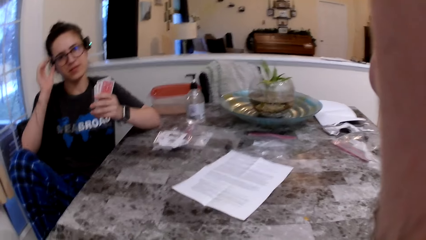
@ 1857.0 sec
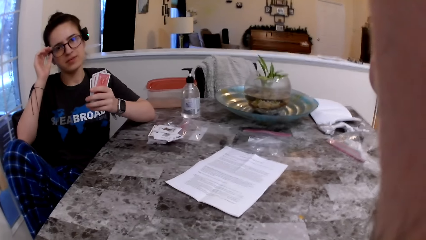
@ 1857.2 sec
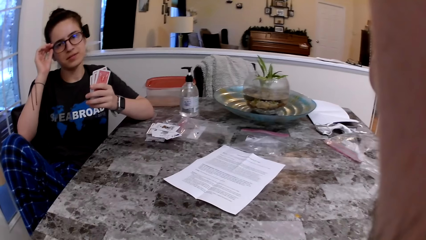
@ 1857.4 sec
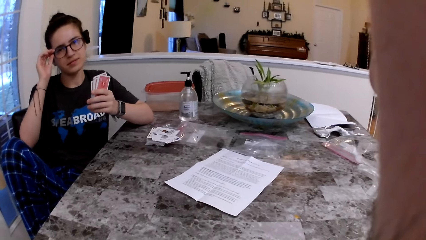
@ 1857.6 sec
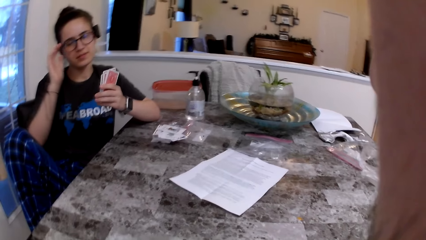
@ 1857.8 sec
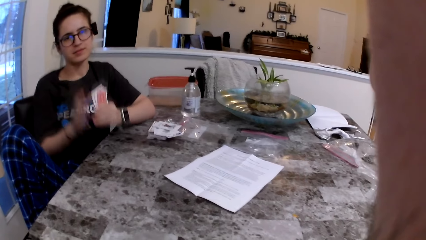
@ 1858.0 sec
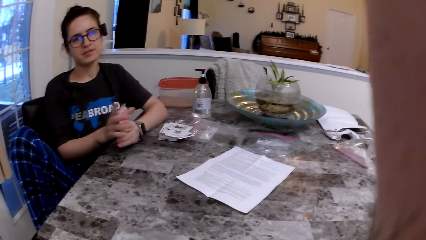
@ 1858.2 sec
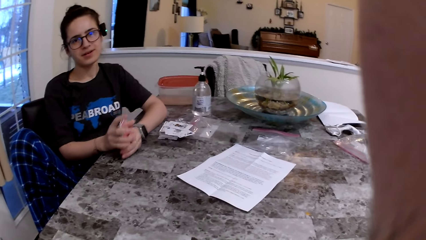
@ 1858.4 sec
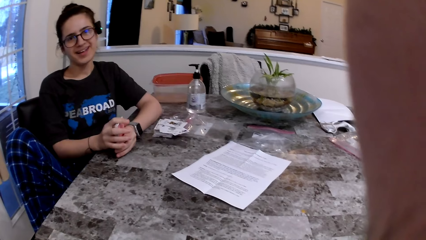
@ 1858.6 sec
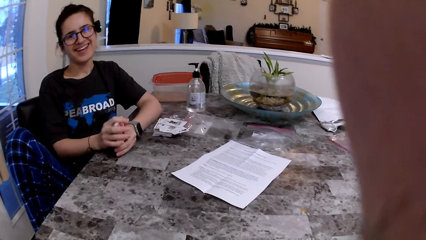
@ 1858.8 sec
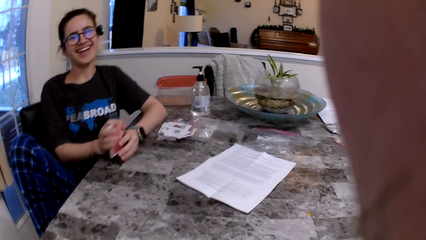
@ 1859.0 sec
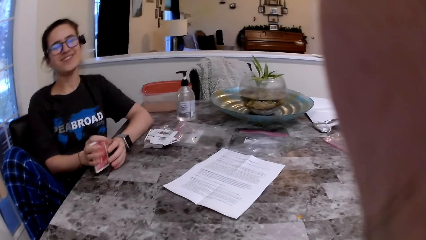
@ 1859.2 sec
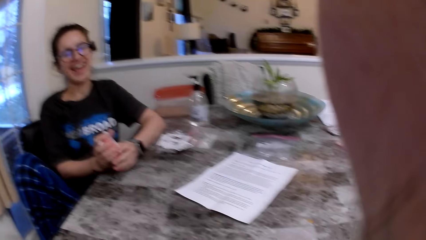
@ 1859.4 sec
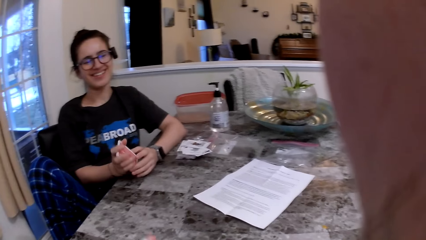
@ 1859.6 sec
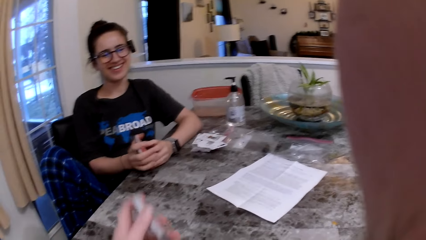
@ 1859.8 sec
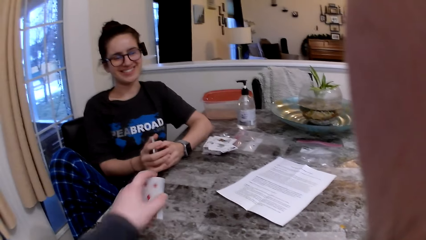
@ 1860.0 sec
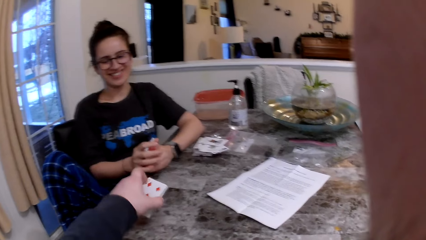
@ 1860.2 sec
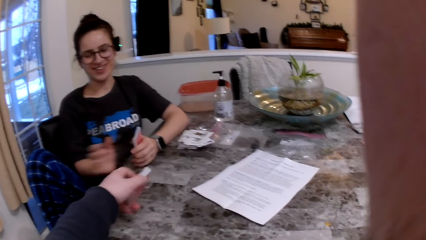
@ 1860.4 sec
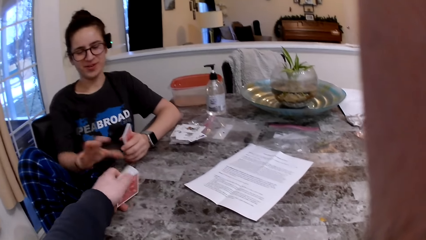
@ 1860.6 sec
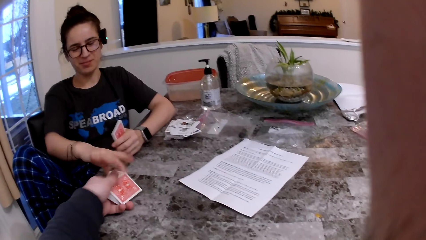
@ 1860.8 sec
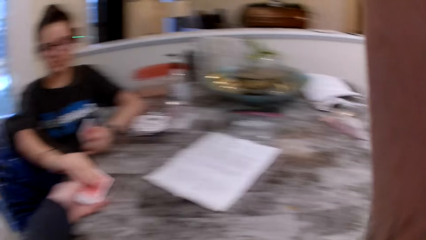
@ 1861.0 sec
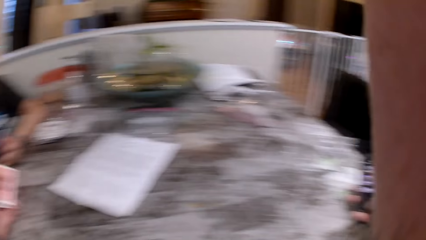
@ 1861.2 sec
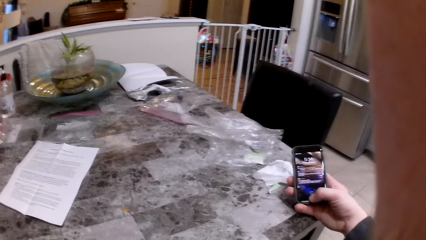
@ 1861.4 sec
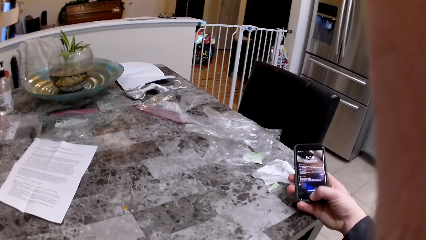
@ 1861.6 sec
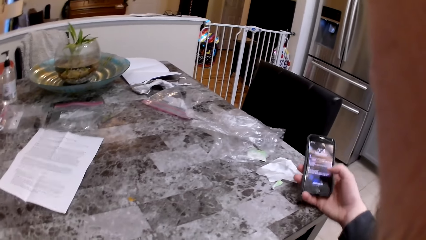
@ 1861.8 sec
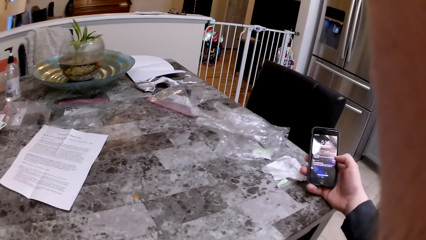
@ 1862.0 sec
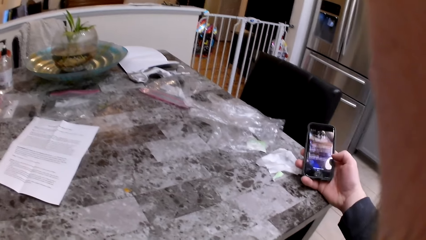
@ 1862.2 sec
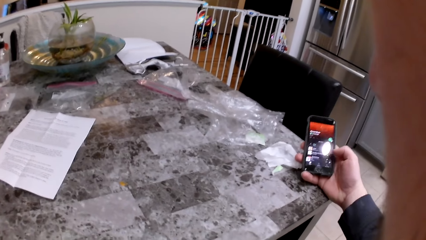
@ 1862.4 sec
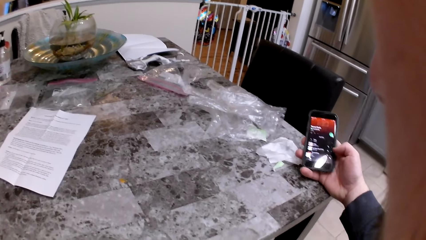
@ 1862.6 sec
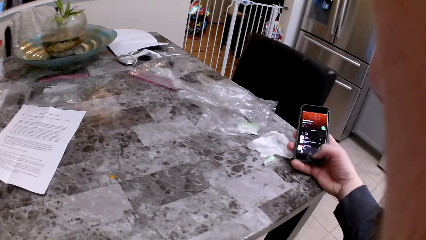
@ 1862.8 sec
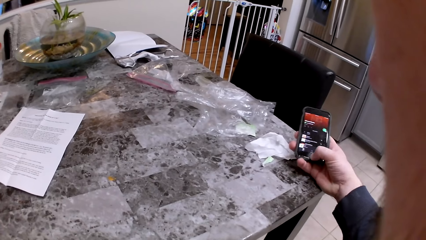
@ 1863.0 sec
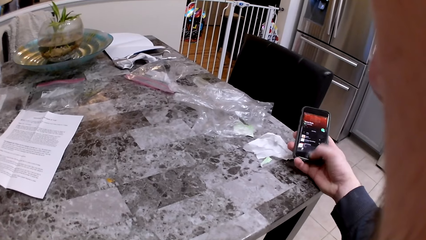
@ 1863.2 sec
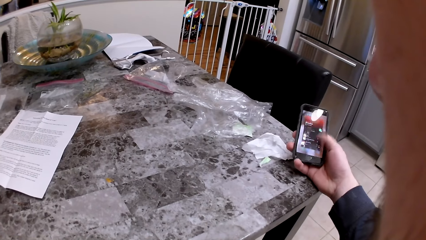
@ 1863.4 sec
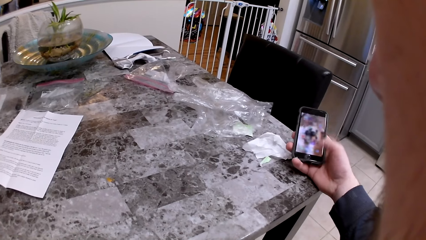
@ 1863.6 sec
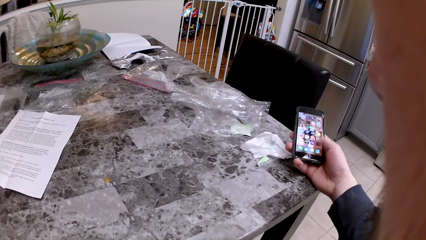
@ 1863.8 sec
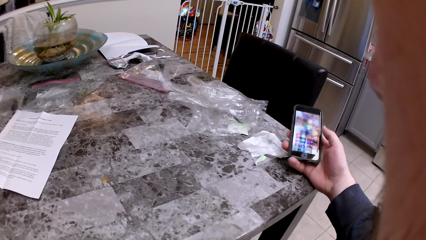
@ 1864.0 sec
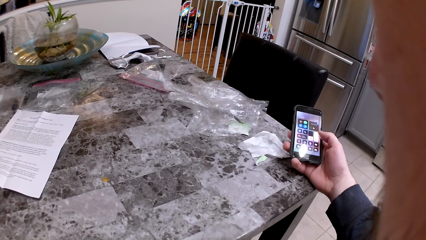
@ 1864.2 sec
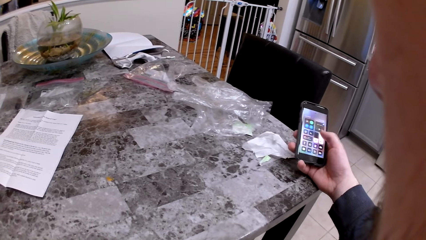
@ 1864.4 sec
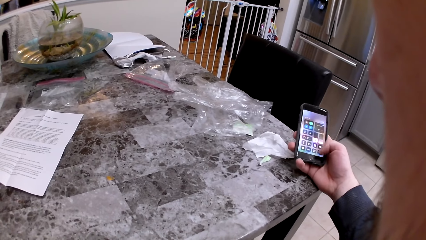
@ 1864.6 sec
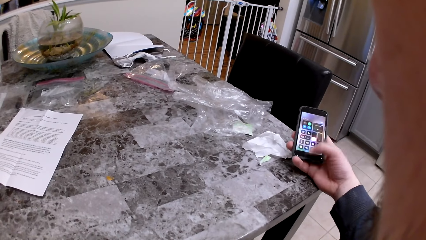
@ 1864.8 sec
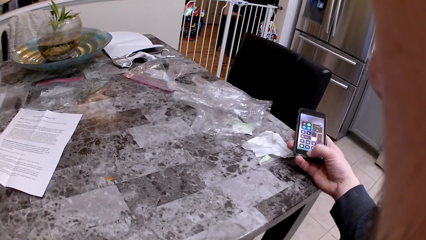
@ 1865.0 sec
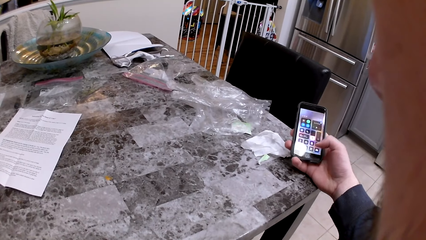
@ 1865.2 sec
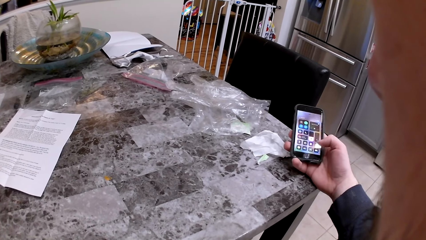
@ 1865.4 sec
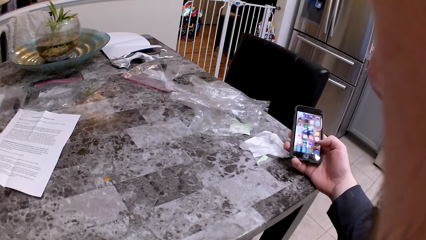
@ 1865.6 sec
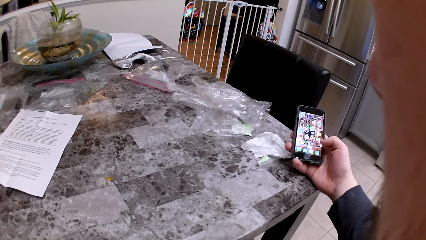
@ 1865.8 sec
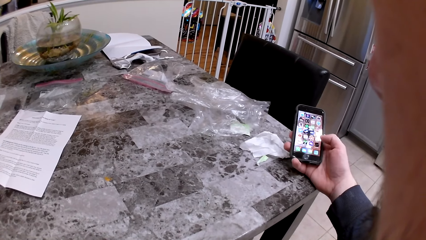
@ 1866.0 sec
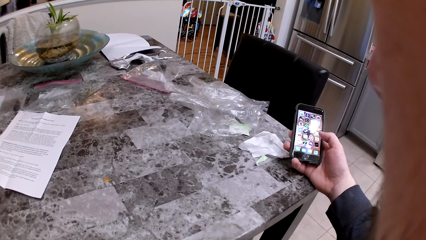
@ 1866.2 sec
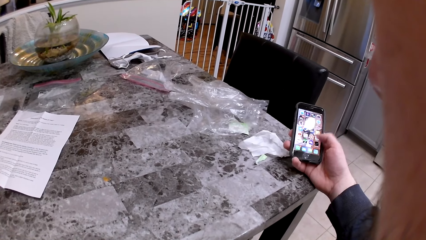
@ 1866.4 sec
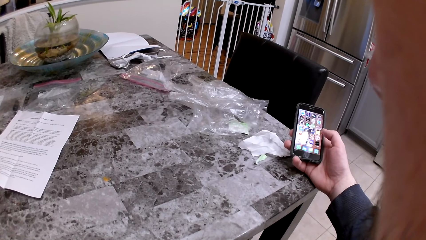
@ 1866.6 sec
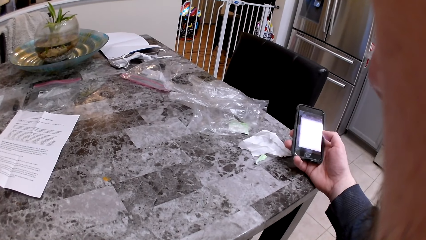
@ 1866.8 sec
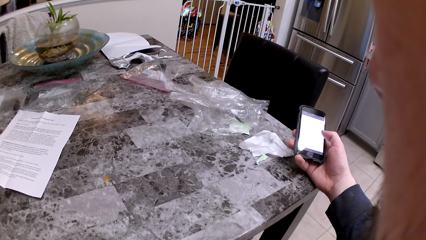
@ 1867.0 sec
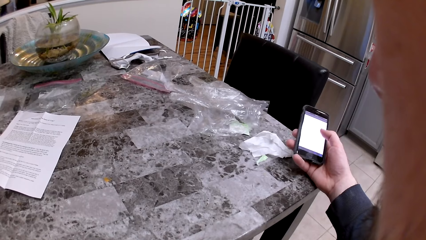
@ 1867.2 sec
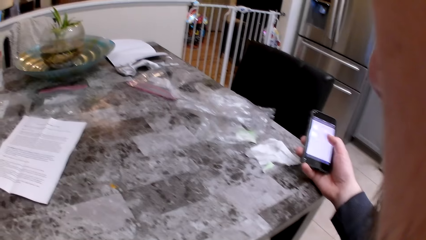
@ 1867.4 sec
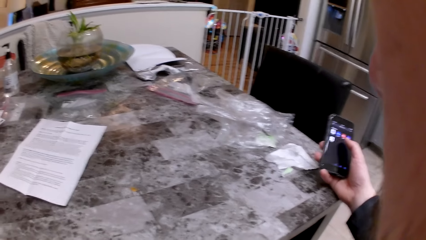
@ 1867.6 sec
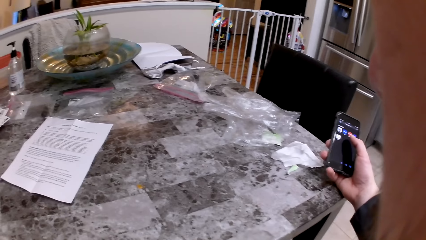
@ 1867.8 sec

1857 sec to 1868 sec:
A woman adjusts her glasses with her right hand. The woman arranges the cards. The camera wearer passes some cards to the woman with his left hand. He operates a phone in his right hand. He checks the phone.

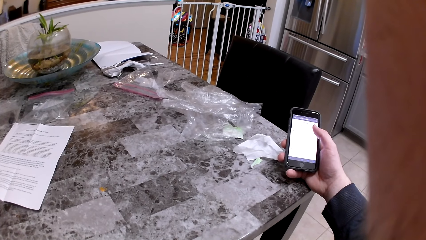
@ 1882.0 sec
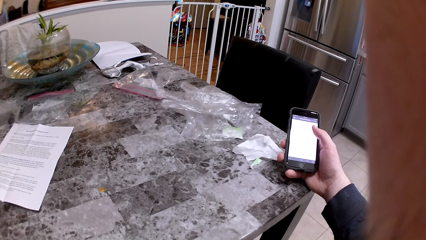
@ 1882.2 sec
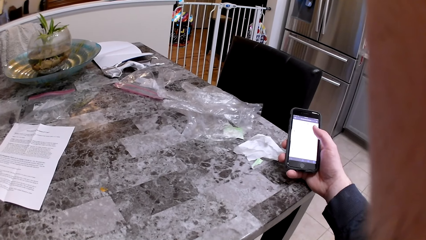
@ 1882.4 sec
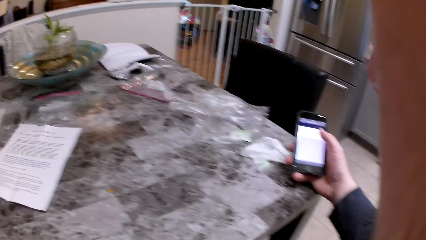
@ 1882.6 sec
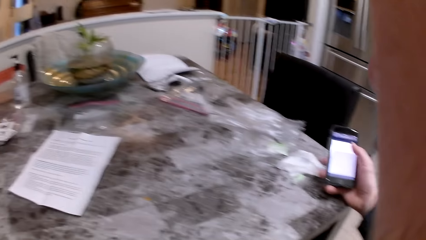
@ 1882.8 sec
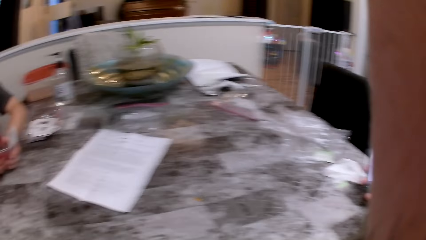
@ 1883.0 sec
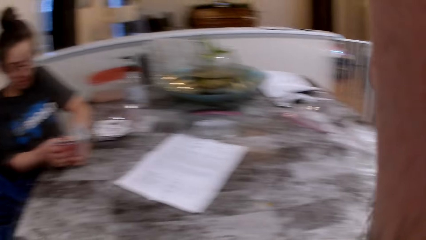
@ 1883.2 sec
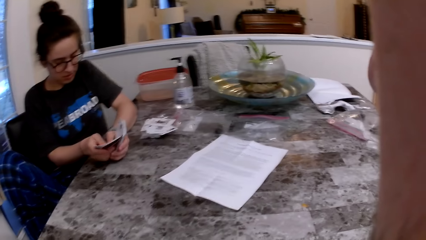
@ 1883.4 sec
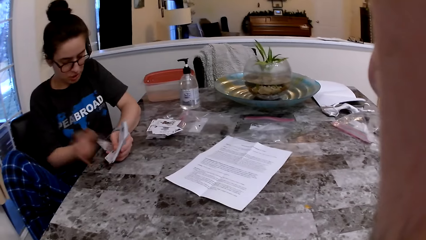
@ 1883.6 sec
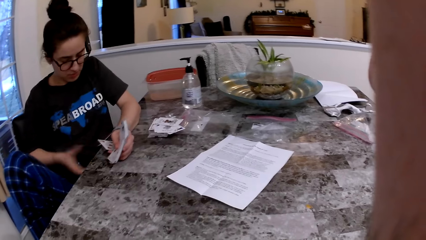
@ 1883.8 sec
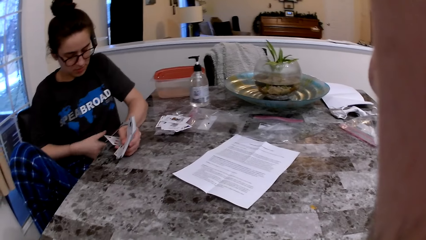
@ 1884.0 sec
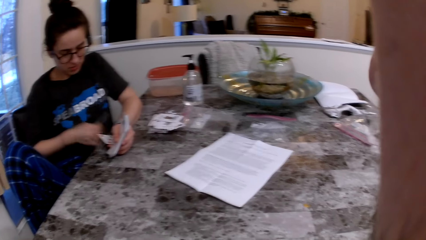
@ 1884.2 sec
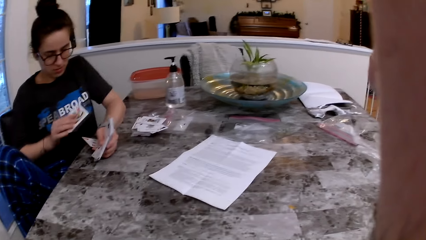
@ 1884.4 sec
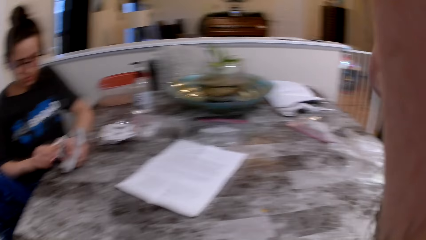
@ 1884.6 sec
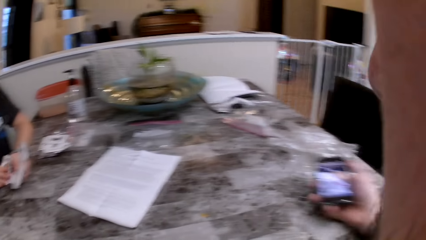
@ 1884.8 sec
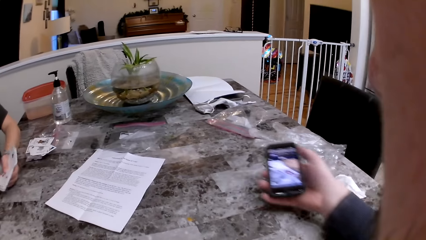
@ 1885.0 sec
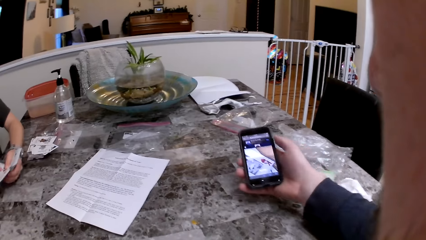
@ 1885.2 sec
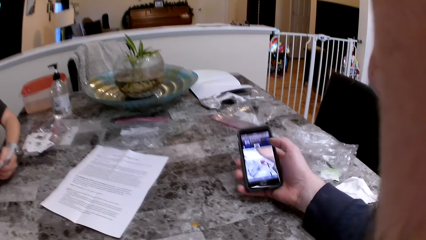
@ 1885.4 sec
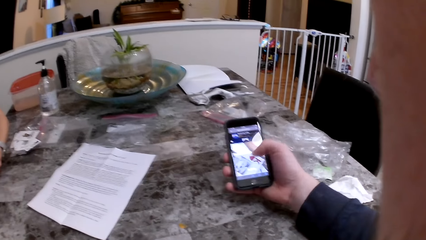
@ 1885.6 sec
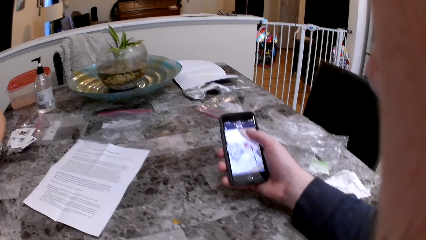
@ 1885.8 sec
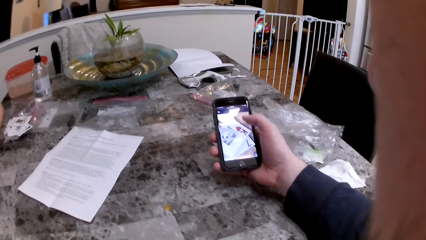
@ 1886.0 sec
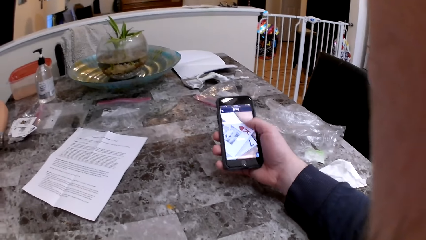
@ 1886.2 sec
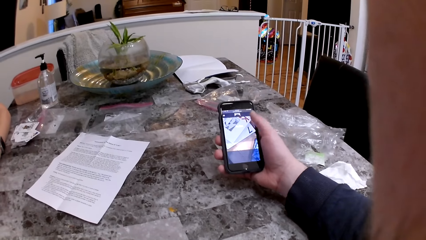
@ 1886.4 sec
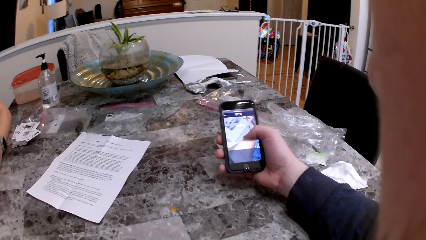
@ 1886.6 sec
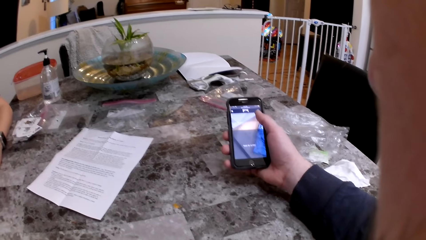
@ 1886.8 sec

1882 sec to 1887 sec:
A woman drops a card on her body. The woman arranges the cards. The woman picks up the card from her body. The camera wearer checks the phone.
